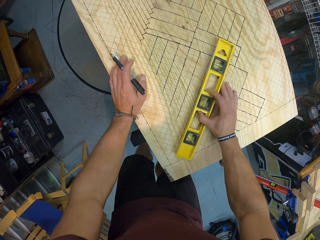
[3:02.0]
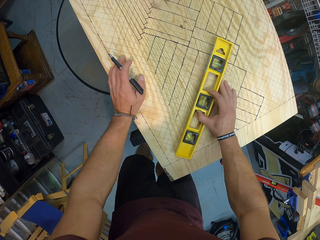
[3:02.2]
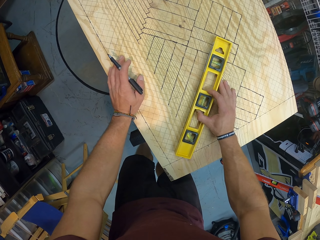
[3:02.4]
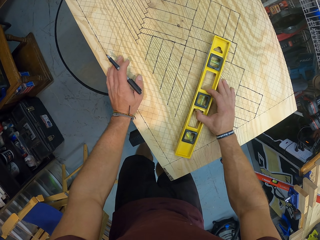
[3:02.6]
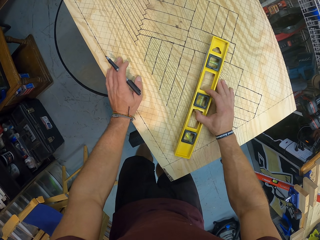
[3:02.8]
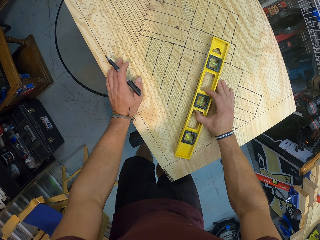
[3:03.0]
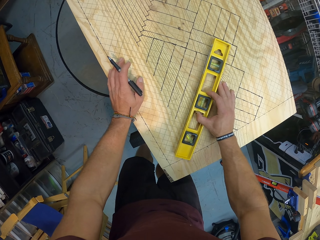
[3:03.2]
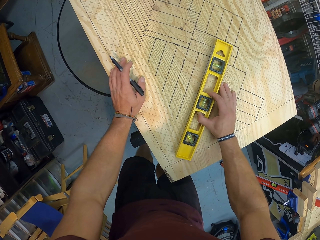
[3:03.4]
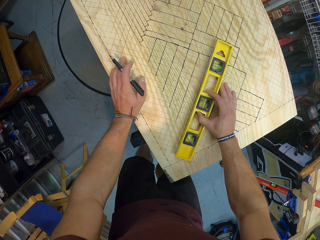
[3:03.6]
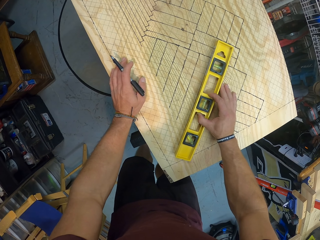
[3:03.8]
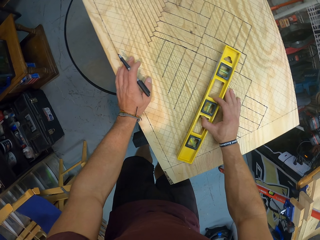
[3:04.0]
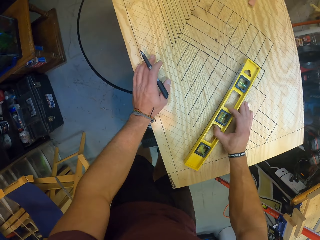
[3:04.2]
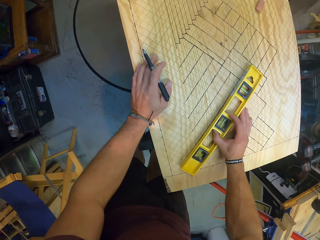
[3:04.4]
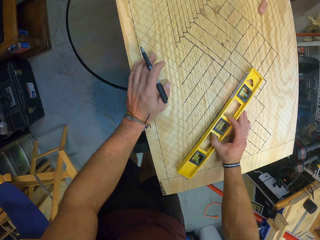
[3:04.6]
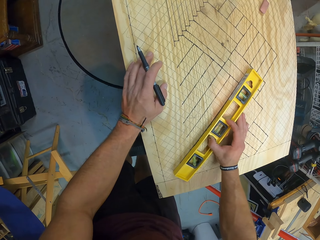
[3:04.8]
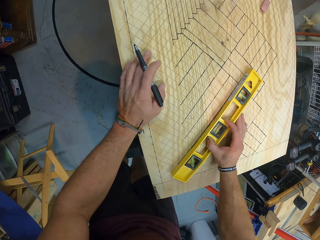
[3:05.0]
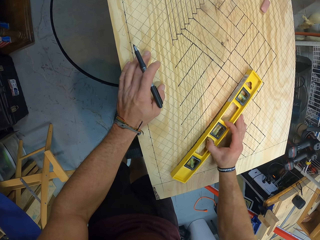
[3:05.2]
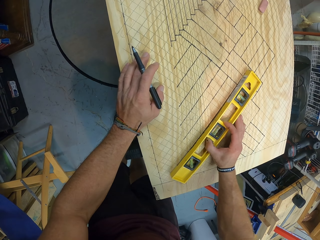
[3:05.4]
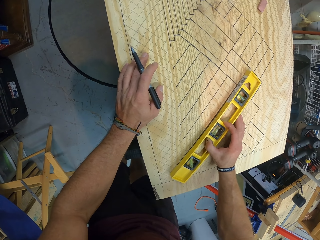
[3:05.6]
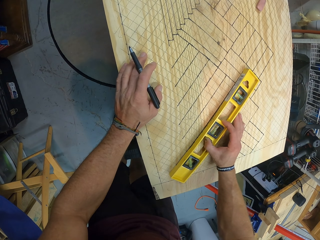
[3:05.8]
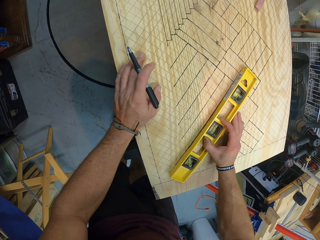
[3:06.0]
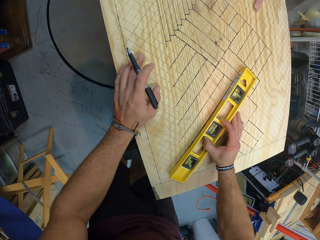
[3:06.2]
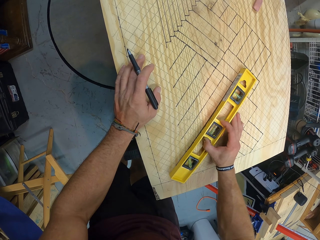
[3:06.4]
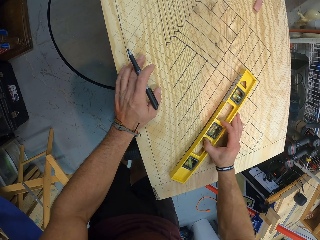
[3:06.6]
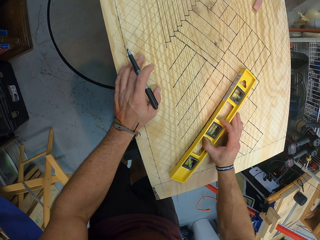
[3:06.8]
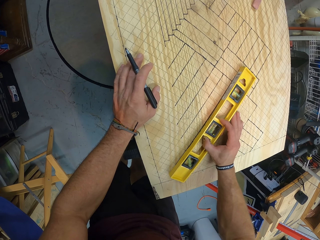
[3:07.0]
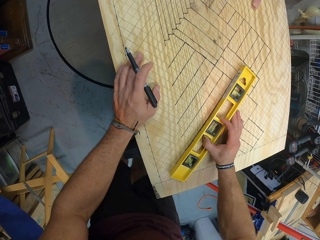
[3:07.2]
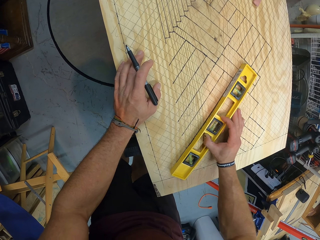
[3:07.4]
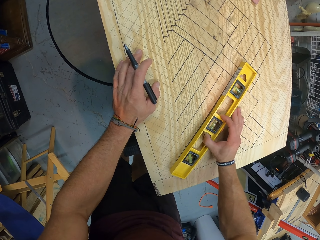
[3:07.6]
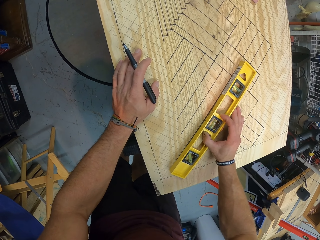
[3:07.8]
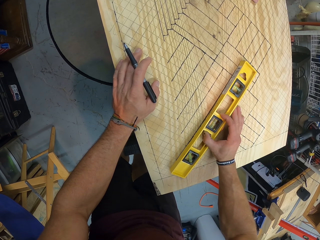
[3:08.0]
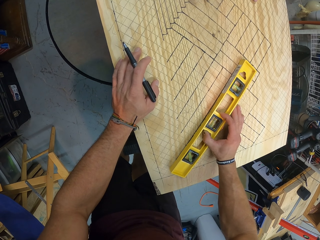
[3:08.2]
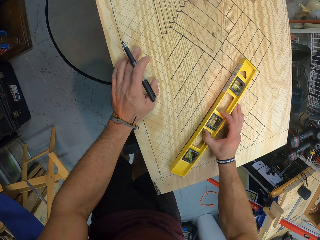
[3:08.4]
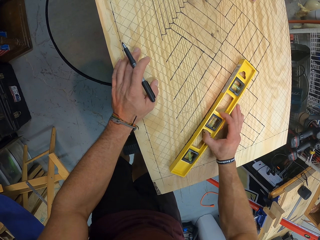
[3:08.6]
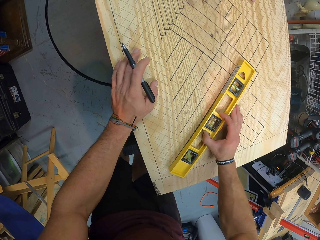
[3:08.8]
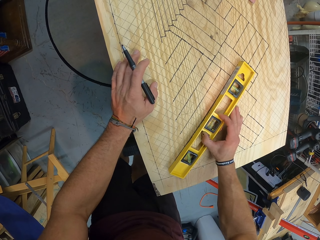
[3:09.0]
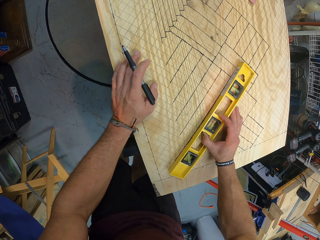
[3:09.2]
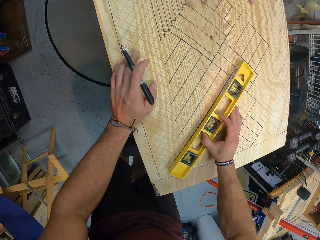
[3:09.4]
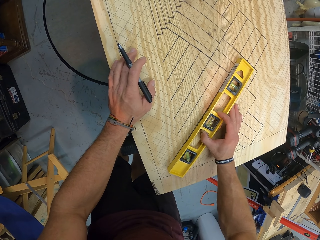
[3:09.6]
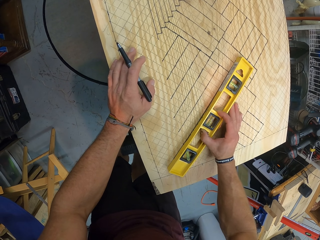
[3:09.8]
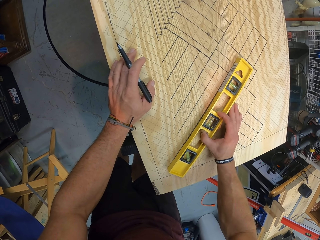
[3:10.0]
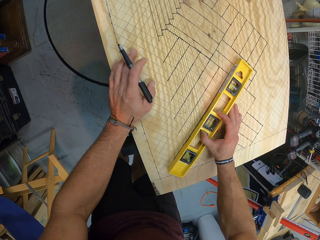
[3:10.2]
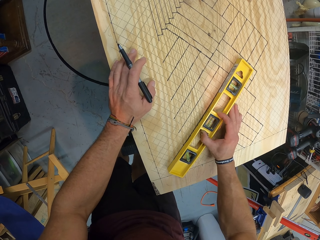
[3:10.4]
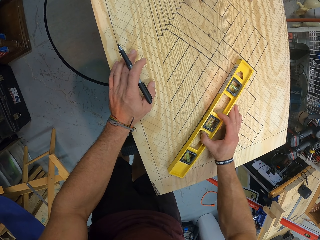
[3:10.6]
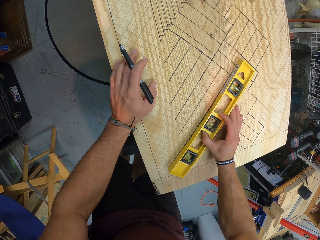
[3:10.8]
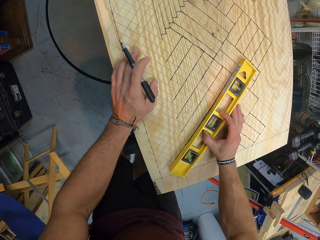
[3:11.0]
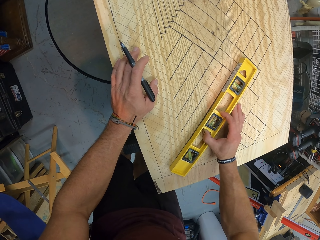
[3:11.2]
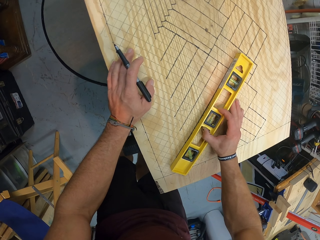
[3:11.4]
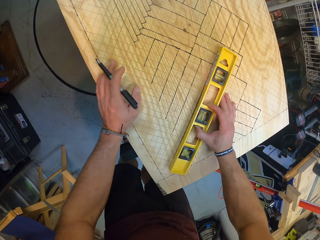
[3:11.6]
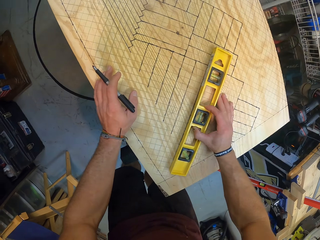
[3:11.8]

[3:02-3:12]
The camera wearer measures the wooden board with the spirit level in his right hand.

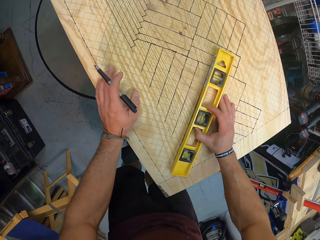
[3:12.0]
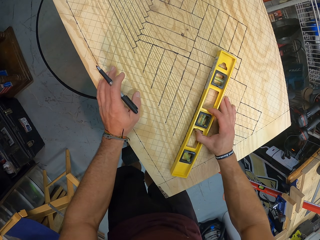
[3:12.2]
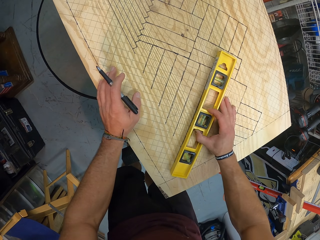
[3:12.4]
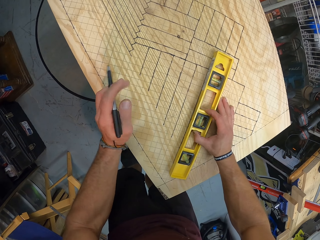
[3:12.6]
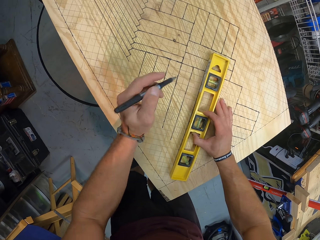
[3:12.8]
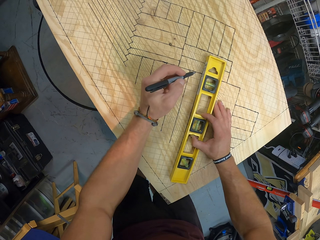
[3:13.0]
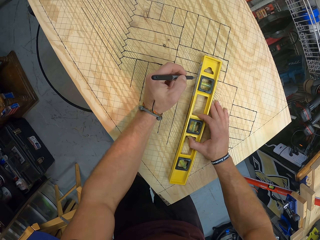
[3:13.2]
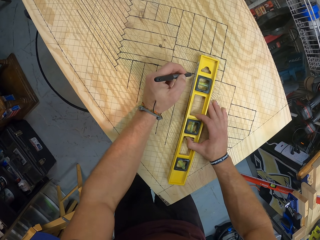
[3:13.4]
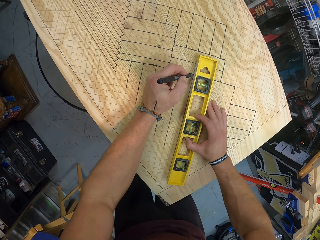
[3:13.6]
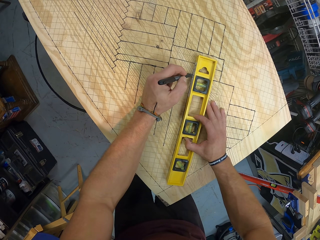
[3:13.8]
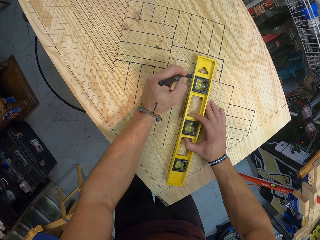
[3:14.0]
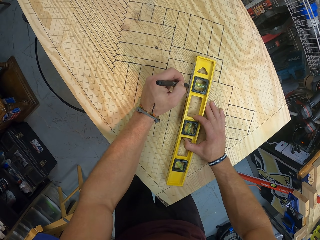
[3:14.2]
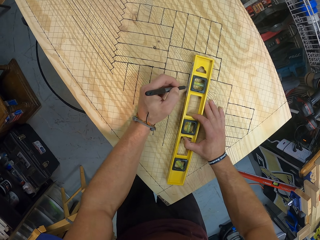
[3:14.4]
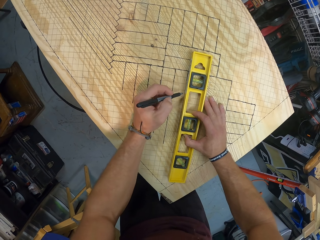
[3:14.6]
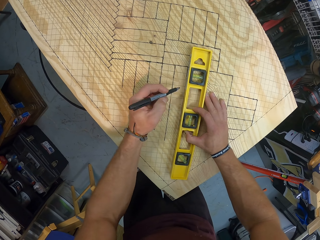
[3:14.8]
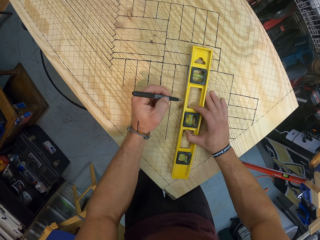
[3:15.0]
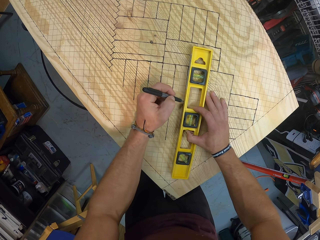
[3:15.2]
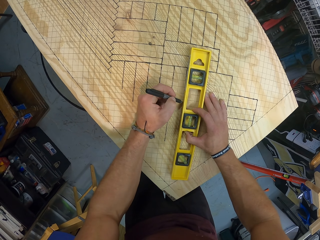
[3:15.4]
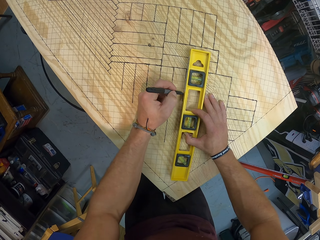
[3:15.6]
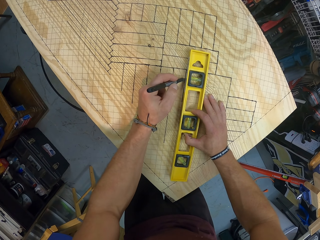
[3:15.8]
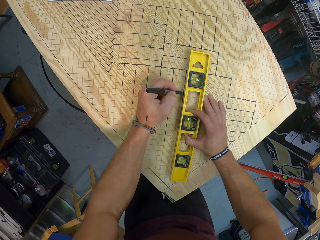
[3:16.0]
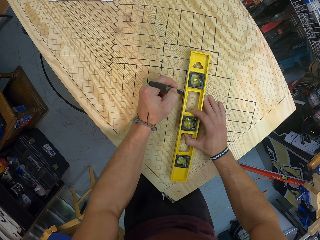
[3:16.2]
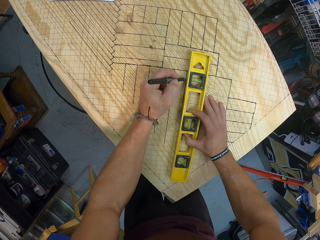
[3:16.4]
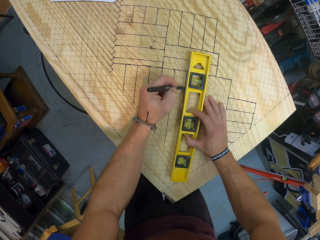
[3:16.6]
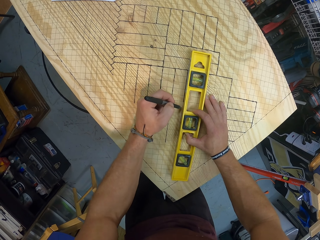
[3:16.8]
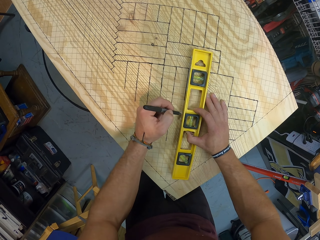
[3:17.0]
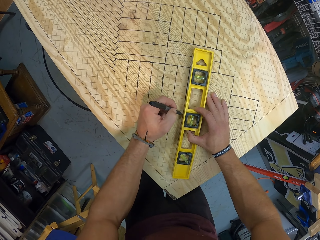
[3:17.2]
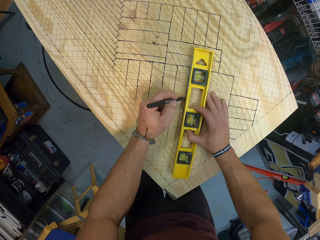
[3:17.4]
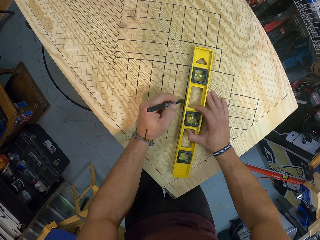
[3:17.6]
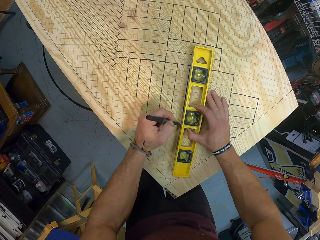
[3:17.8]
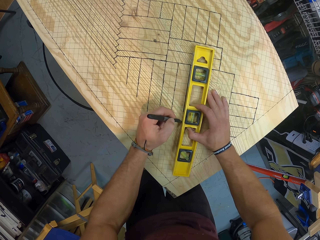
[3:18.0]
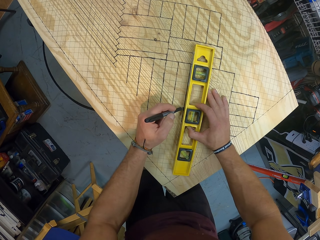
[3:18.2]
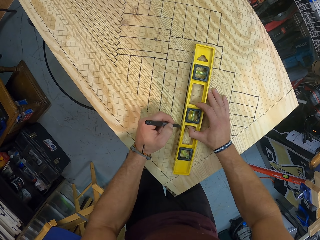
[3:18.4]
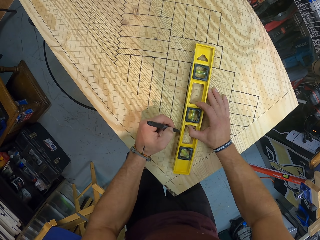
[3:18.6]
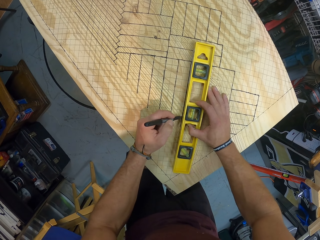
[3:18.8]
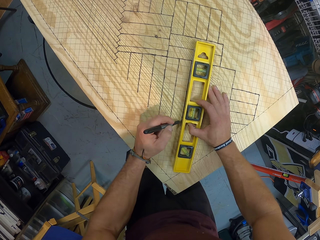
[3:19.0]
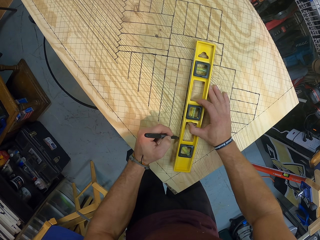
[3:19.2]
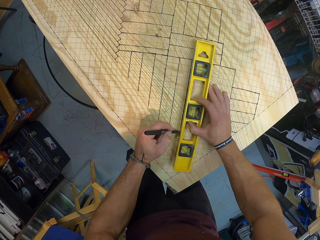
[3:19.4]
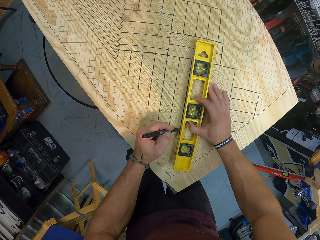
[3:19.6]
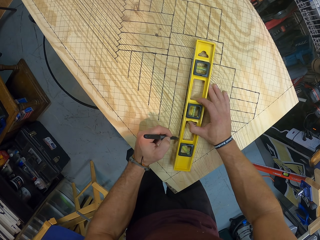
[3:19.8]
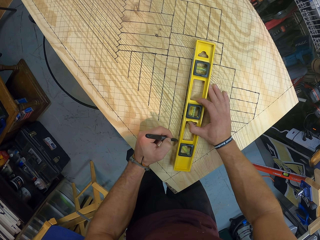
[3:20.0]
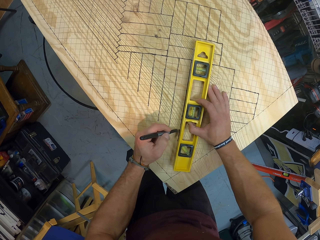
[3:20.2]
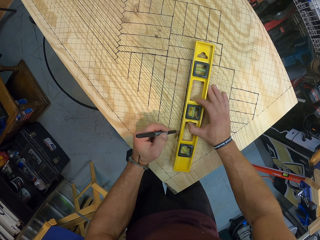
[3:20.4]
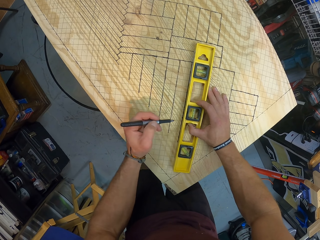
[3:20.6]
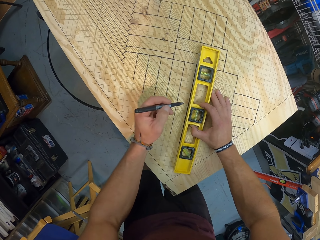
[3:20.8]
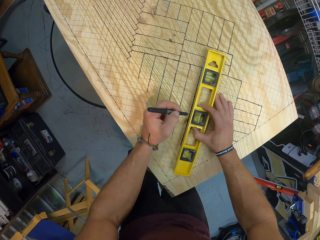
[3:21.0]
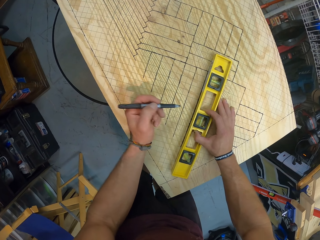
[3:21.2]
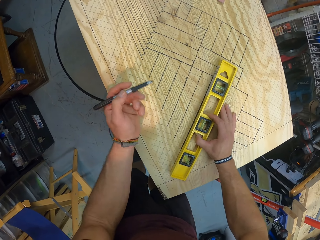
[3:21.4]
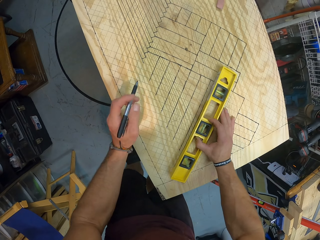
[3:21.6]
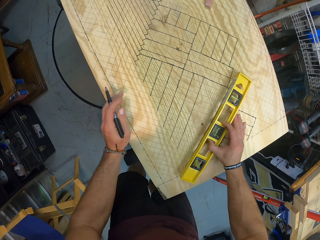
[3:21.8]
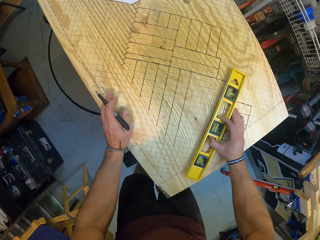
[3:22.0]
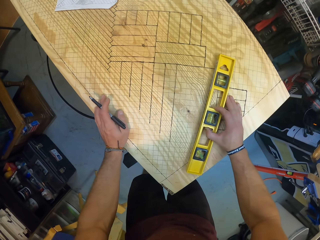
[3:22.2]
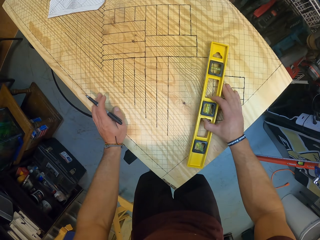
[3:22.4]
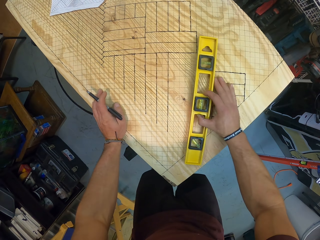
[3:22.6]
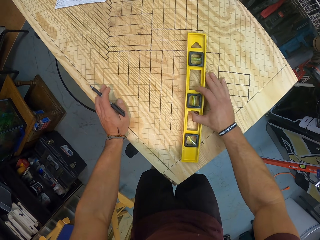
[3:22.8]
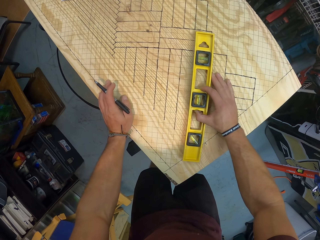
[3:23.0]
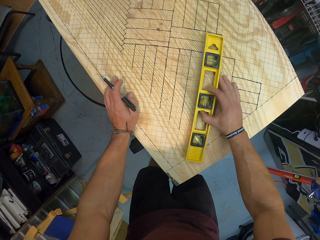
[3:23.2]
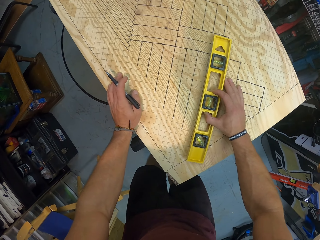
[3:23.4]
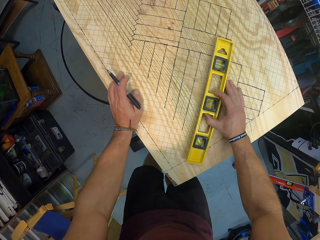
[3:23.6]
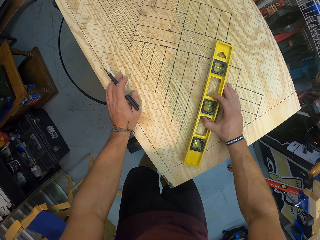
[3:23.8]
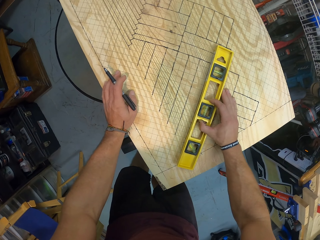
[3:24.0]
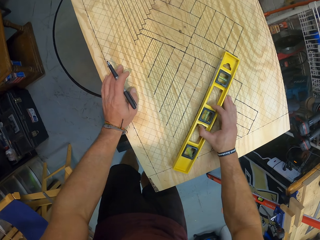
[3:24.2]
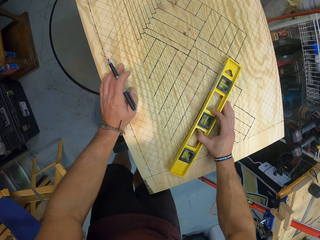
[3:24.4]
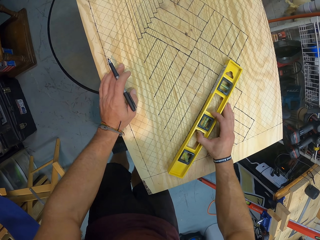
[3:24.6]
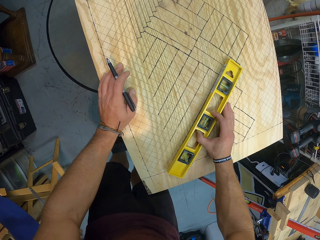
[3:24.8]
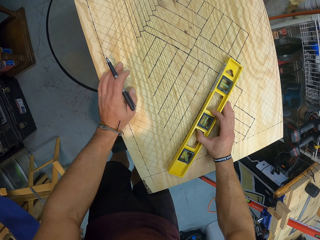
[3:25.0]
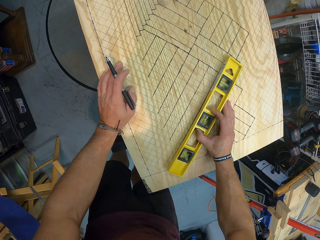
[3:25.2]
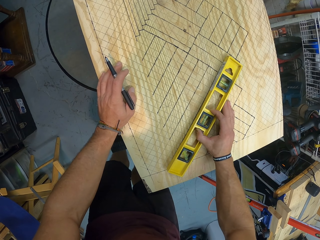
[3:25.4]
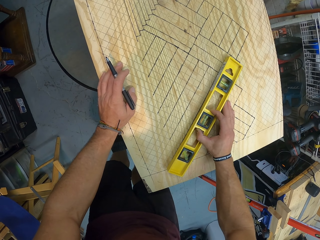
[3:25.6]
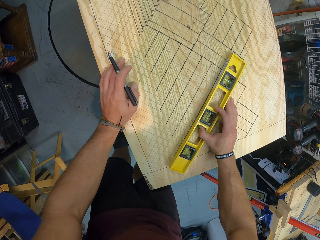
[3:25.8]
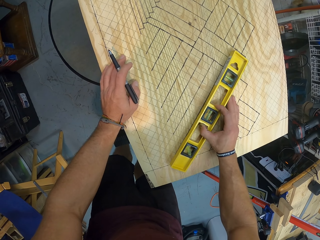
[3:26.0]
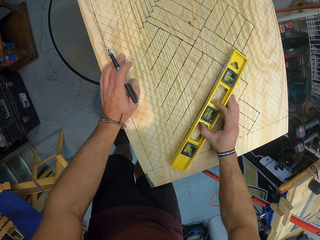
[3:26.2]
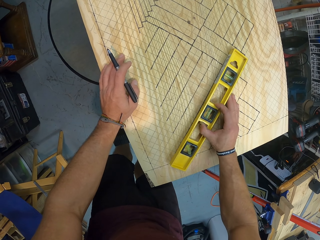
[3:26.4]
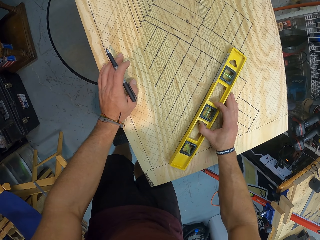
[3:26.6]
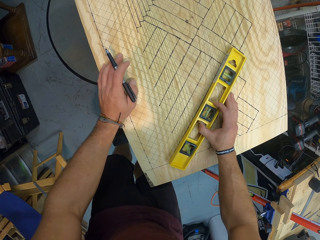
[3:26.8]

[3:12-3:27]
The camera wearer draws a line on the wooden board with the pen with his left hand. He slides the spirit level or torpedo on the wooden board with his right hand. He measures the wooden board with the spirit level in his right hand. He aligns the torpedo on the board.
